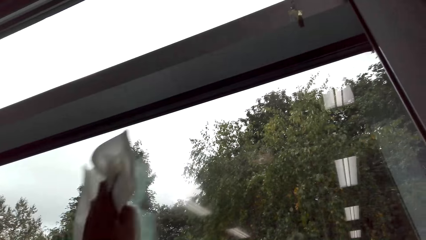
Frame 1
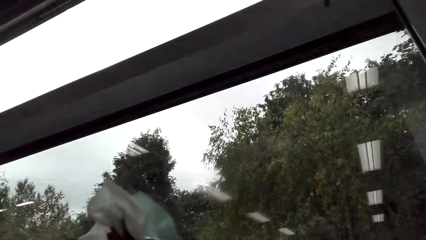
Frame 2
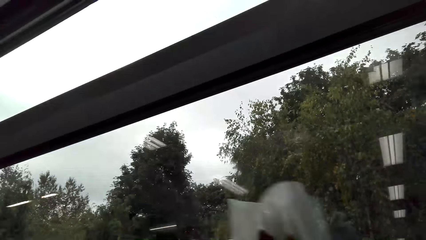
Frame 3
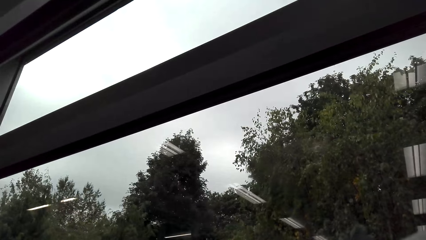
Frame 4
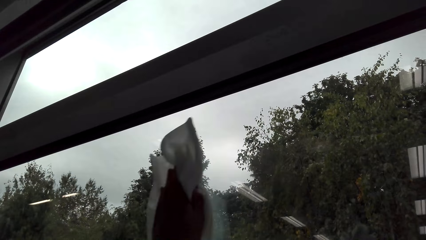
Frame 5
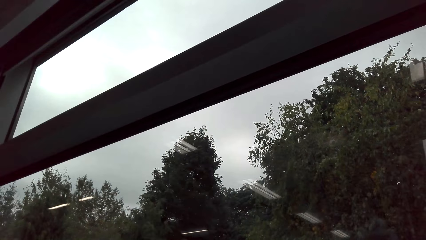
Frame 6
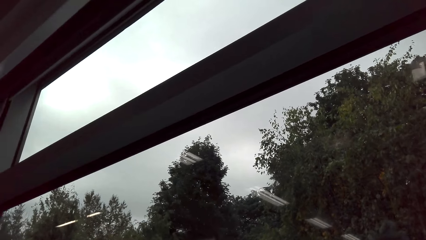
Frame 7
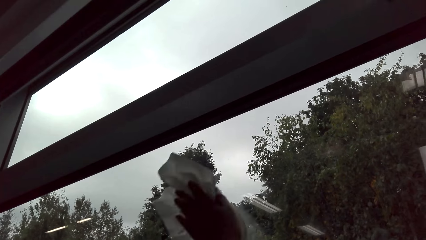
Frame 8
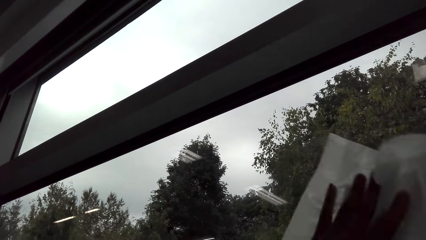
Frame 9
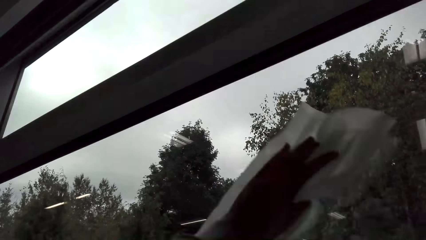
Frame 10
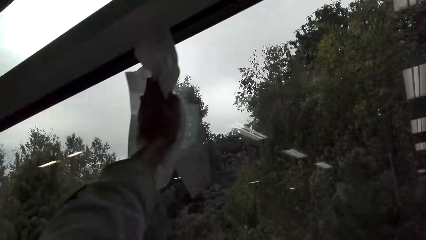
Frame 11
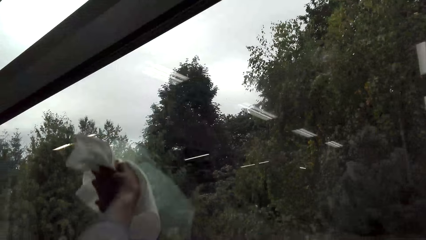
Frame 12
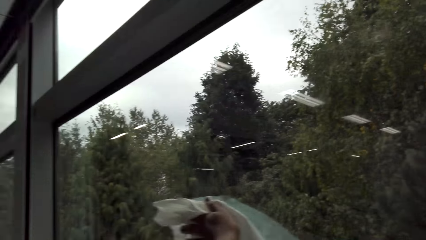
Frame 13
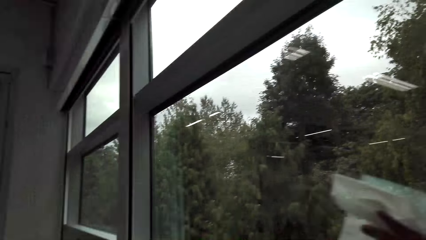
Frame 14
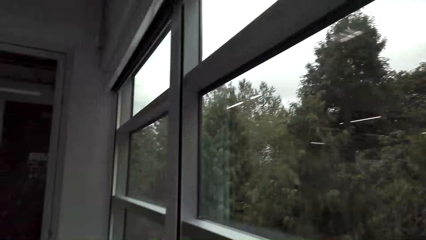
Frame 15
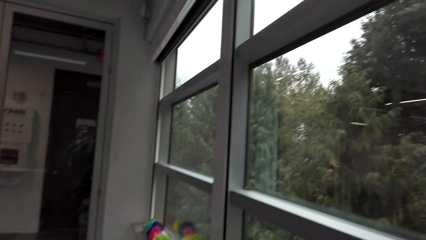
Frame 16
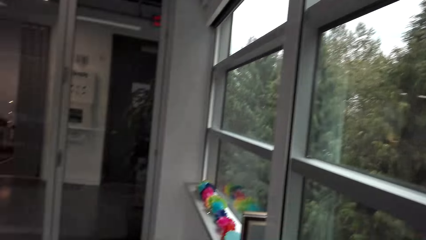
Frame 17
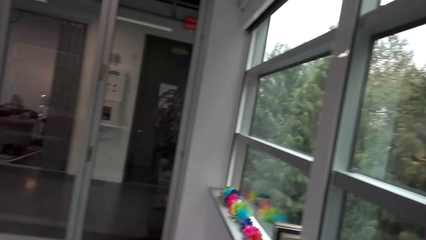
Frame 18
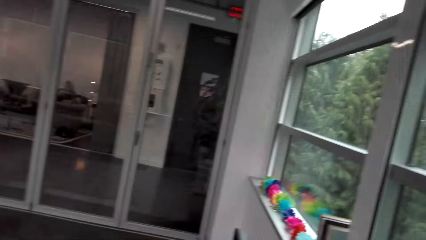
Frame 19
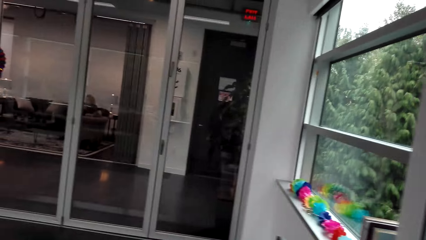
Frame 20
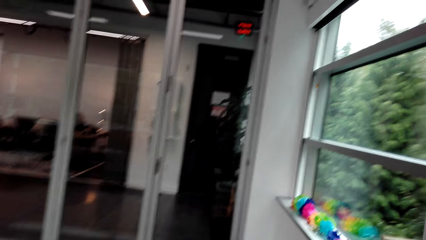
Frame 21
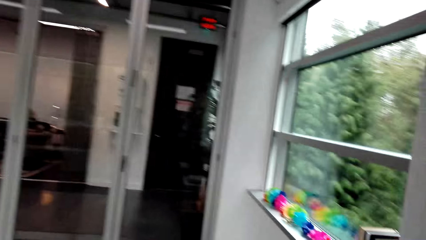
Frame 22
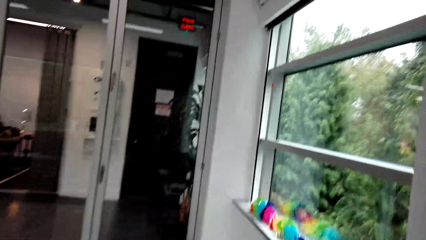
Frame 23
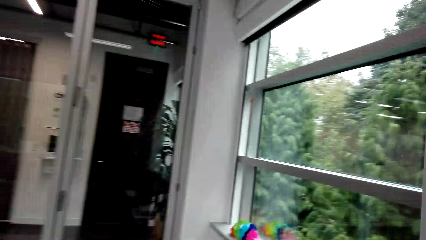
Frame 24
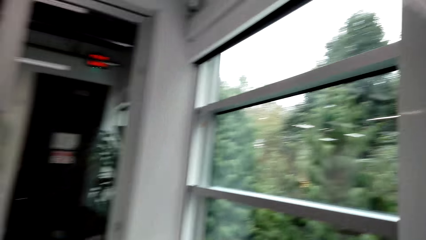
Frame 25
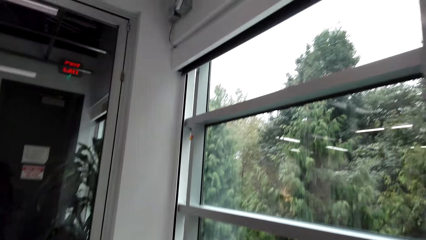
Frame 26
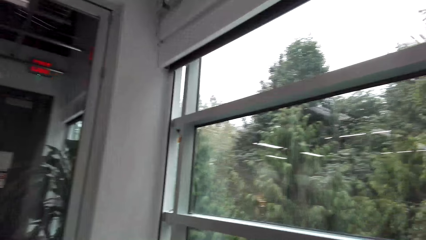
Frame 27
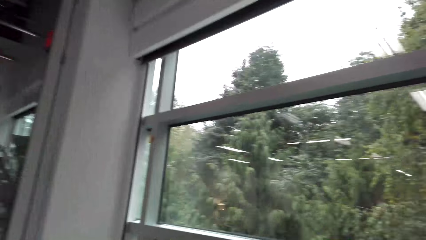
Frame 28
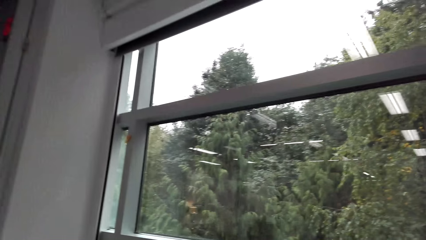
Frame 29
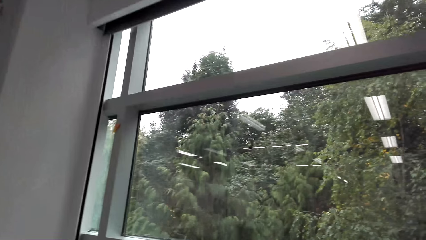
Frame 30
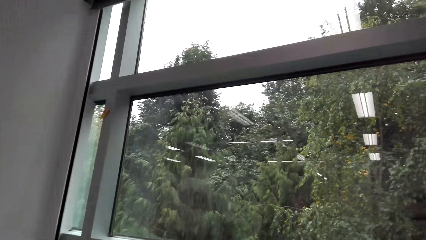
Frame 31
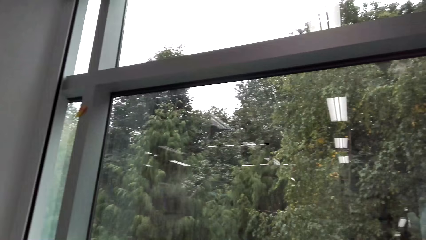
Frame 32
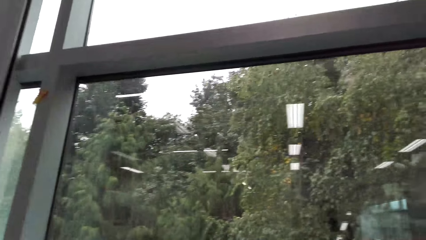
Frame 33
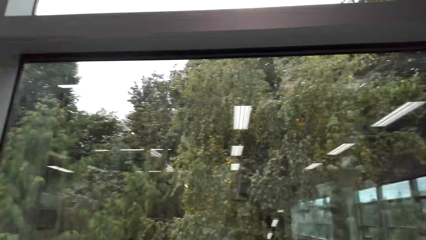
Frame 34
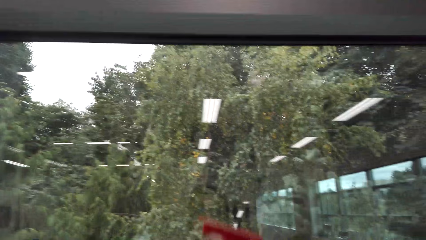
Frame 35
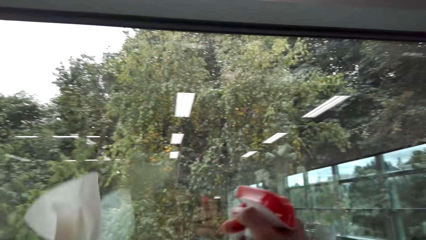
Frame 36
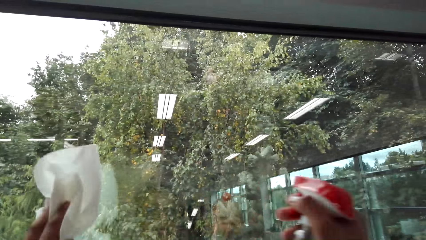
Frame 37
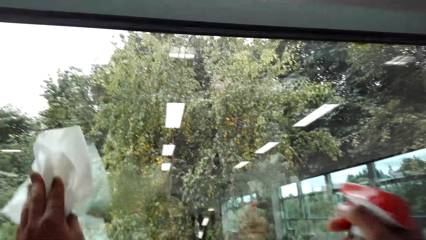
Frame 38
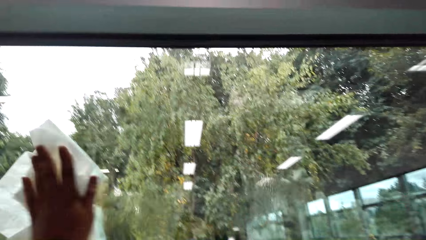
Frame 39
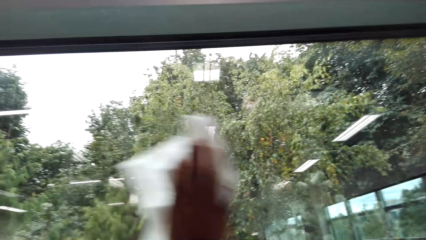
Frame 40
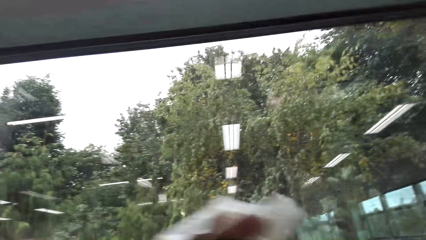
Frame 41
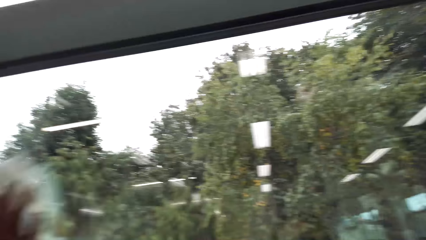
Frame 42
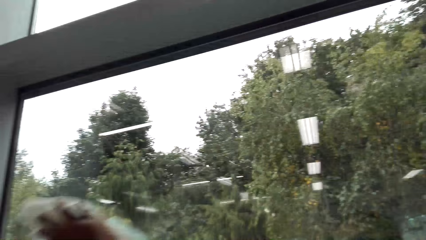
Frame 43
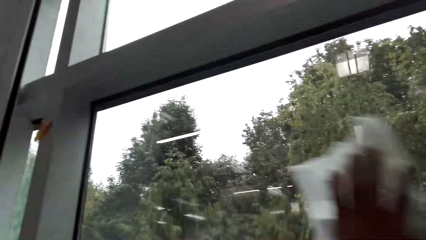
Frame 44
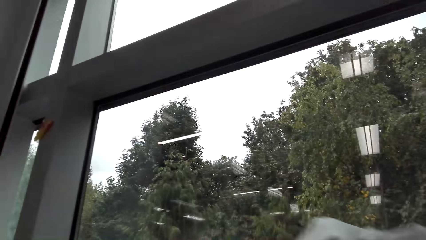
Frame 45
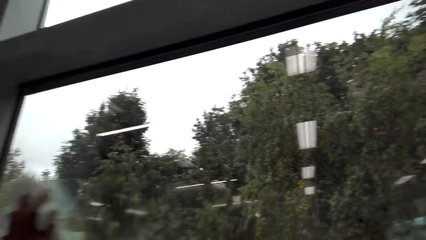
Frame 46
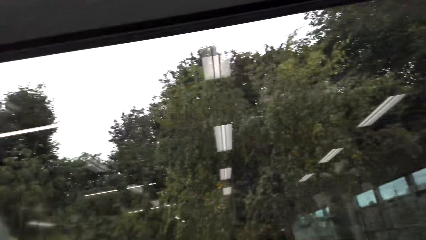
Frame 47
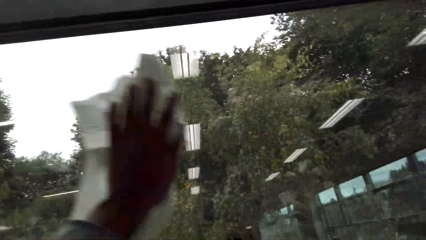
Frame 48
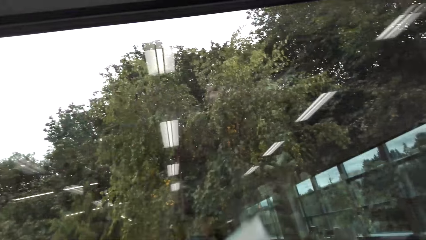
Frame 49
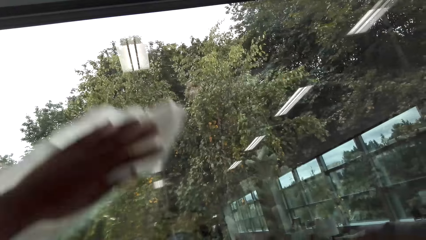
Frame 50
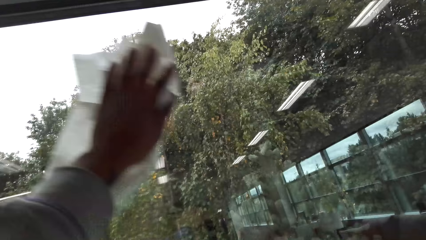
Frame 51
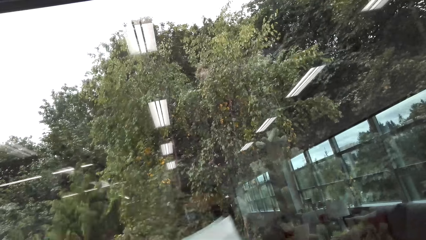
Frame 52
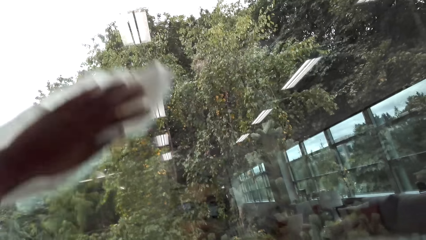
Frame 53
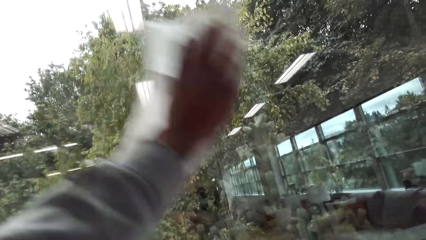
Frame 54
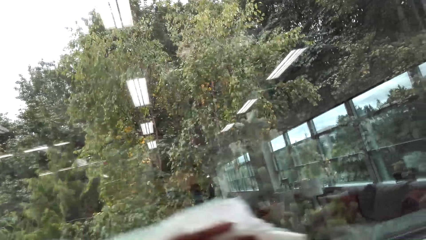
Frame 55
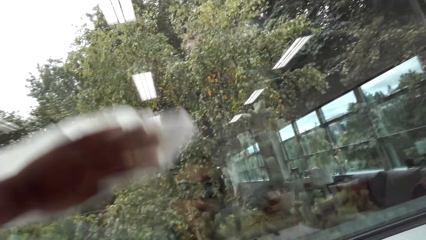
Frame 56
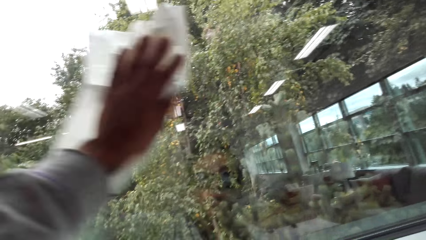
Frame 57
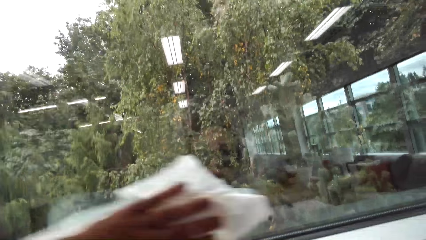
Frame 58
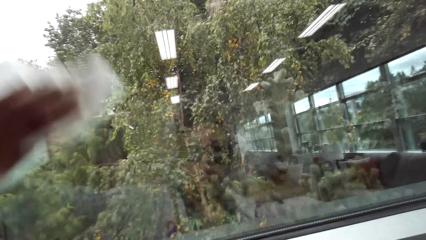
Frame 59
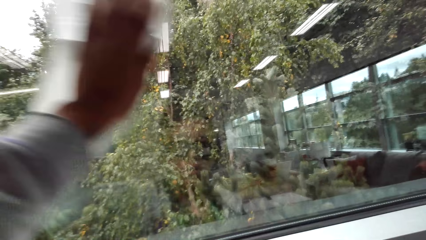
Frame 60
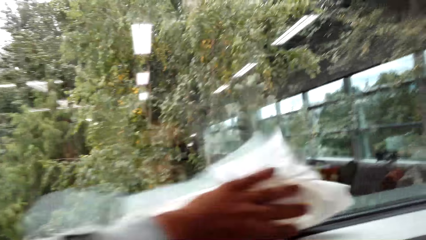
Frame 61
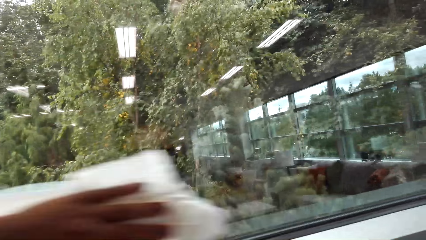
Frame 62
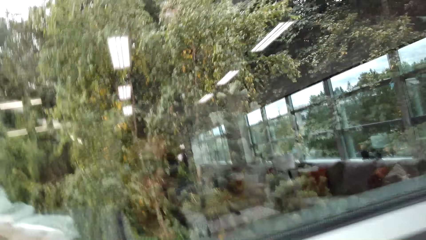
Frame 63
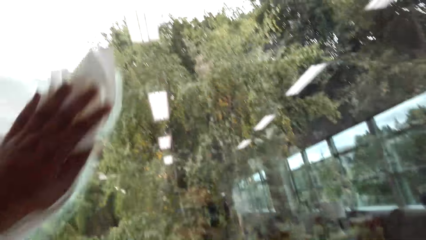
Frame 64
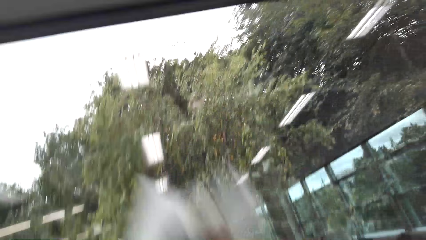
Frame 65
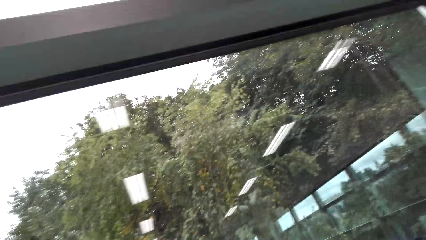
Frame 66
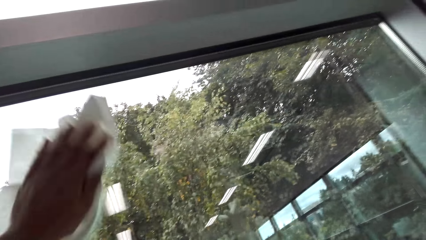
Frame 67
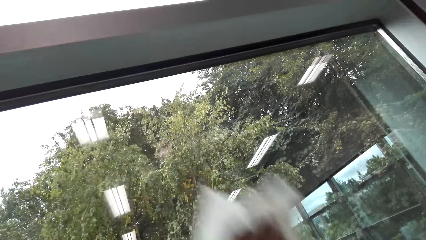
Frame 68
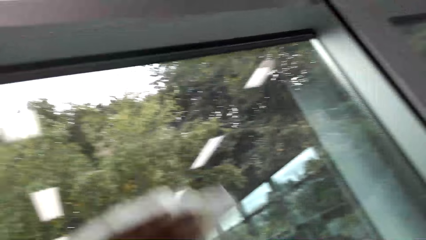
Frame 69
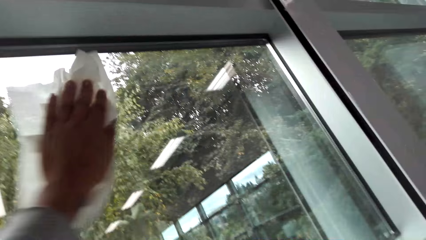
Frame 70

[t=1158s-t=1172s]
The camera wearer walks in the house. They spray on the window. They wipe the window.
